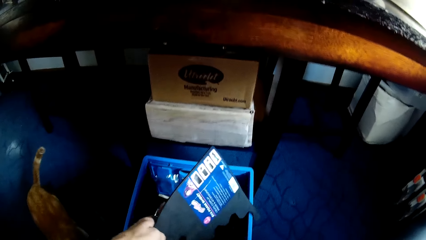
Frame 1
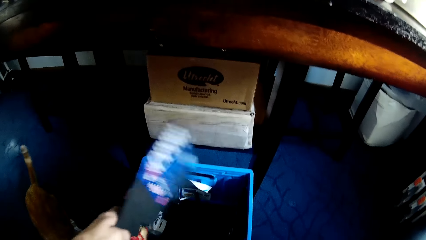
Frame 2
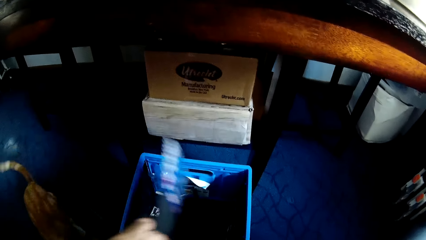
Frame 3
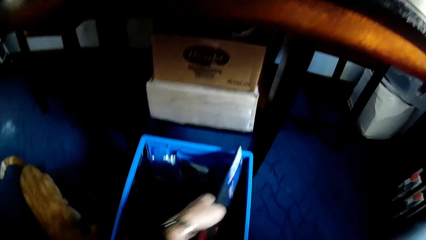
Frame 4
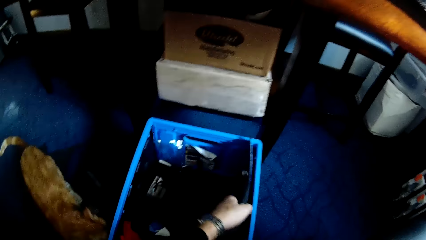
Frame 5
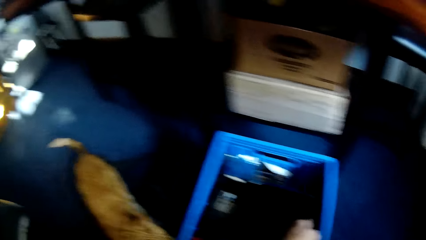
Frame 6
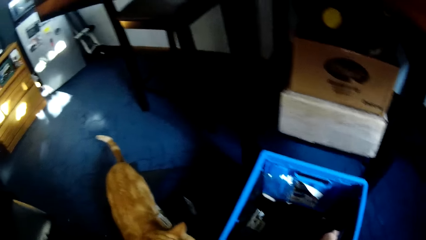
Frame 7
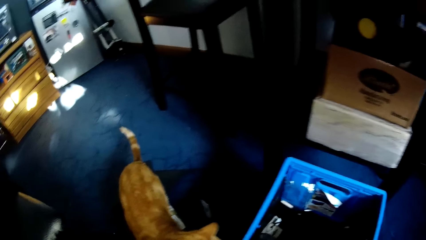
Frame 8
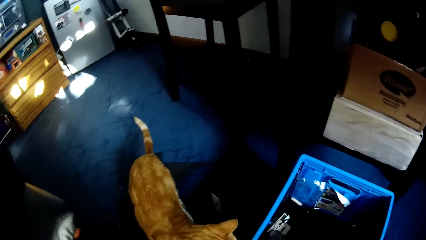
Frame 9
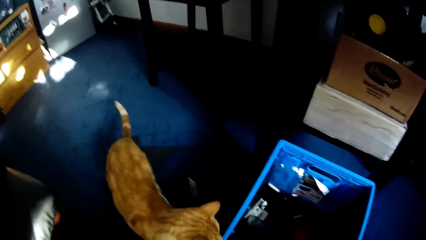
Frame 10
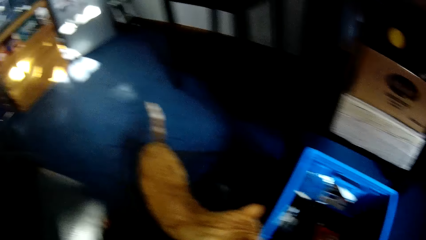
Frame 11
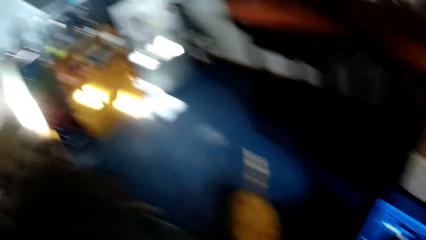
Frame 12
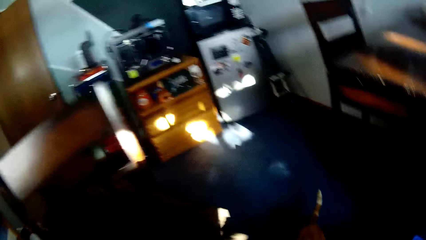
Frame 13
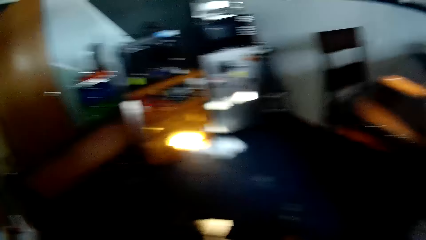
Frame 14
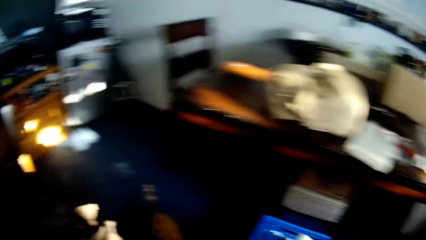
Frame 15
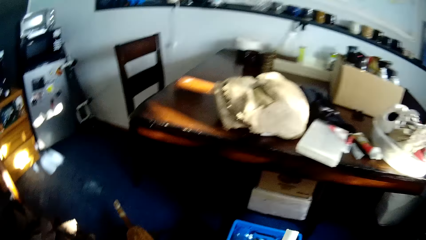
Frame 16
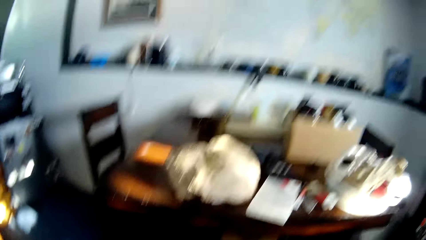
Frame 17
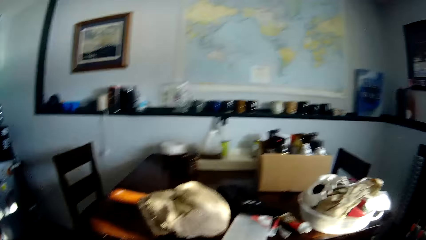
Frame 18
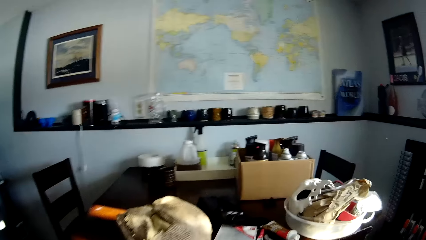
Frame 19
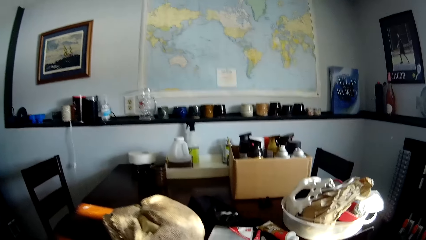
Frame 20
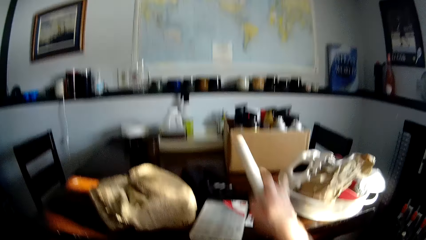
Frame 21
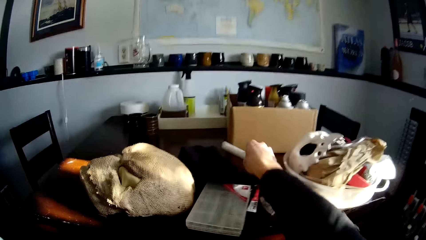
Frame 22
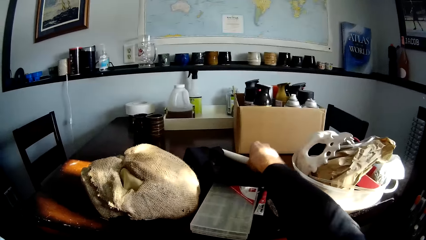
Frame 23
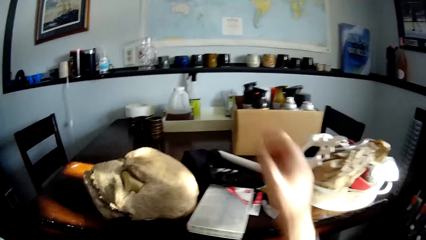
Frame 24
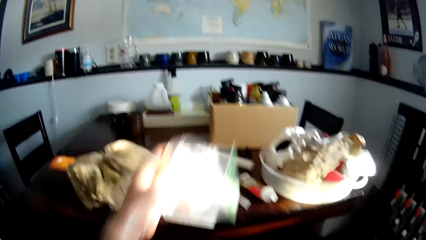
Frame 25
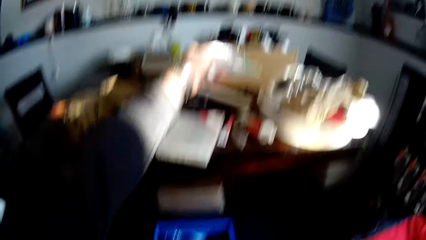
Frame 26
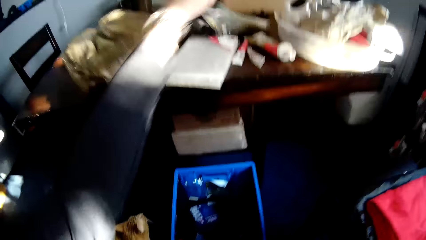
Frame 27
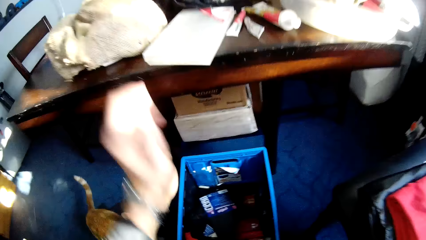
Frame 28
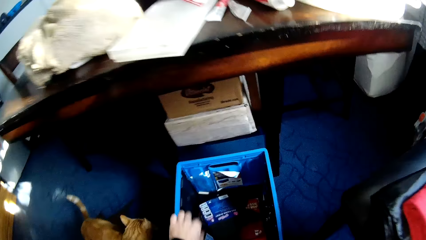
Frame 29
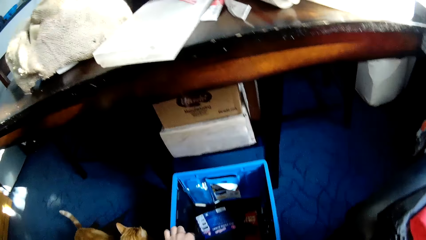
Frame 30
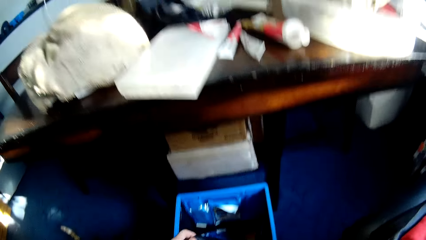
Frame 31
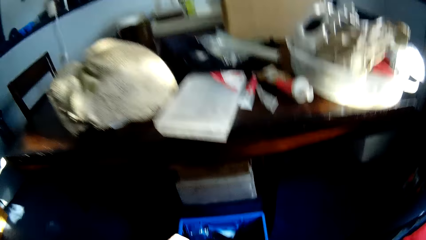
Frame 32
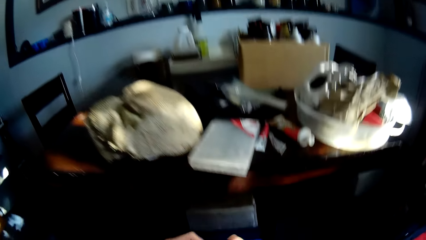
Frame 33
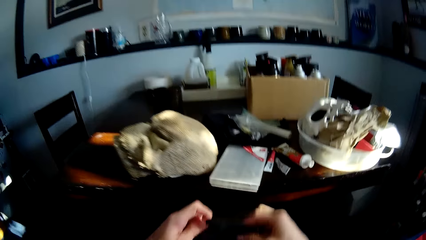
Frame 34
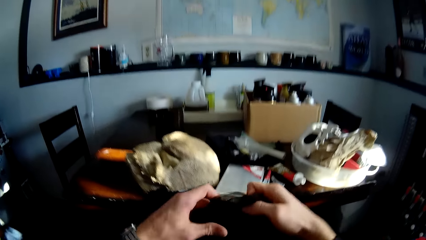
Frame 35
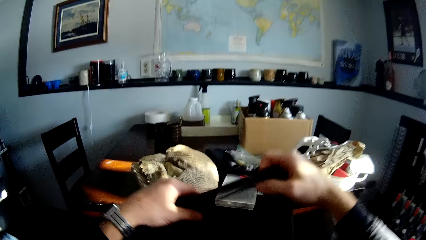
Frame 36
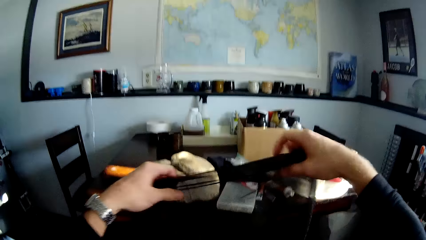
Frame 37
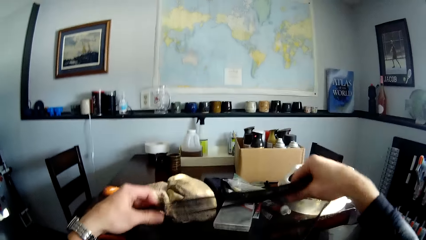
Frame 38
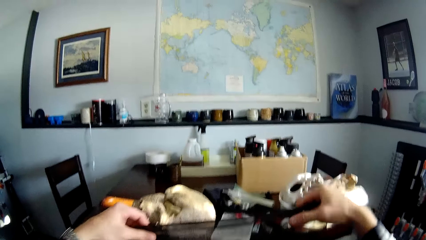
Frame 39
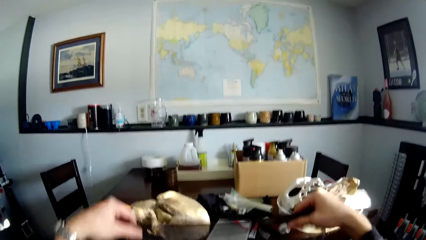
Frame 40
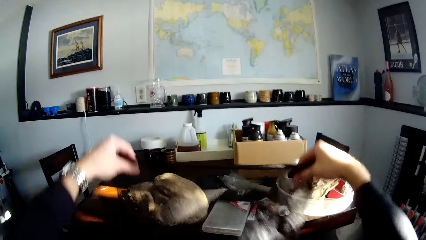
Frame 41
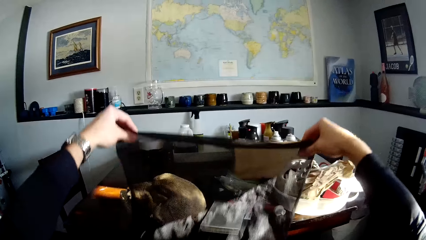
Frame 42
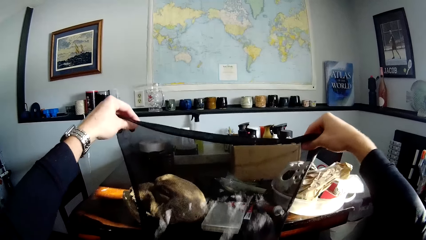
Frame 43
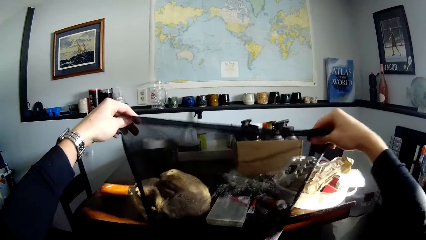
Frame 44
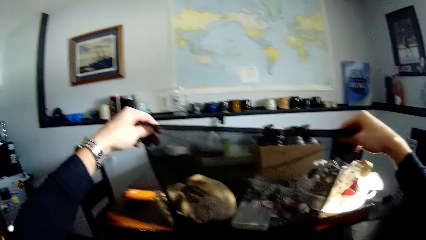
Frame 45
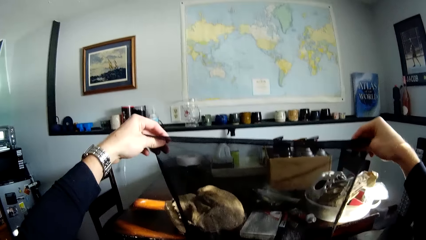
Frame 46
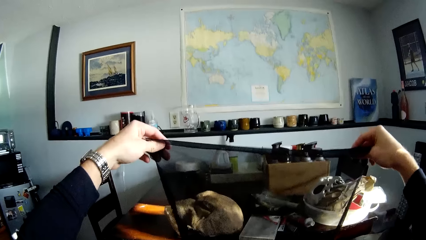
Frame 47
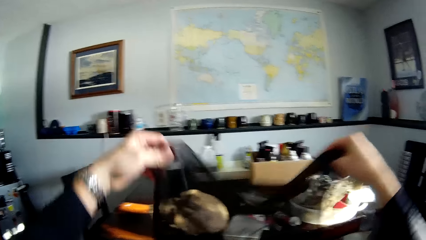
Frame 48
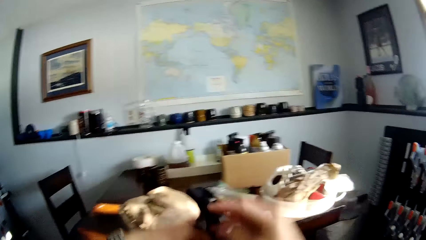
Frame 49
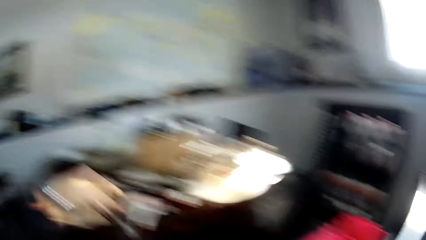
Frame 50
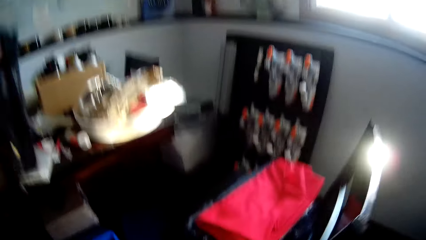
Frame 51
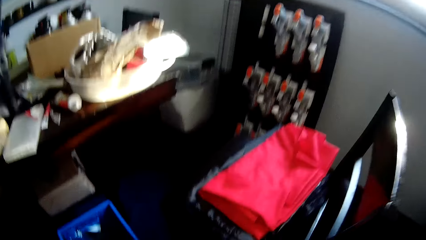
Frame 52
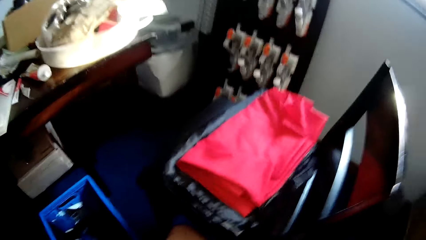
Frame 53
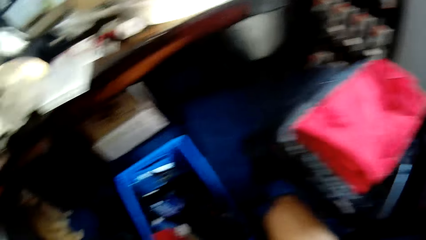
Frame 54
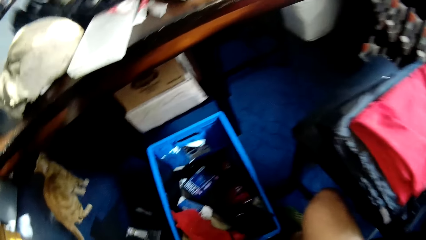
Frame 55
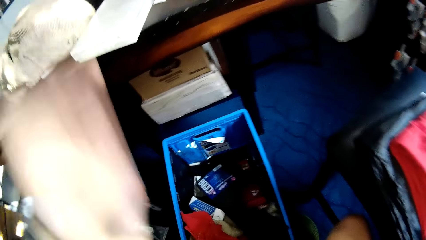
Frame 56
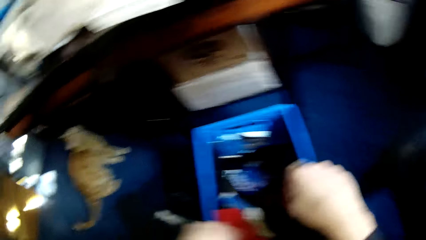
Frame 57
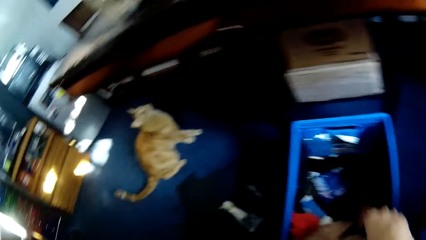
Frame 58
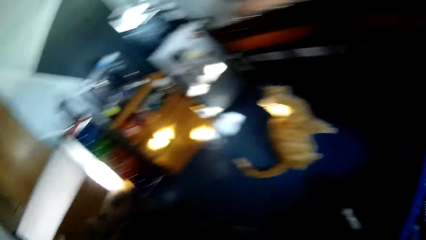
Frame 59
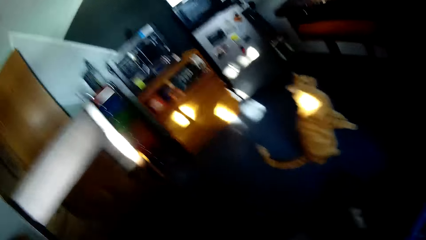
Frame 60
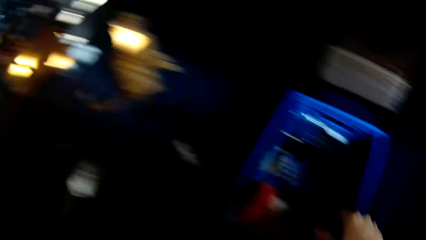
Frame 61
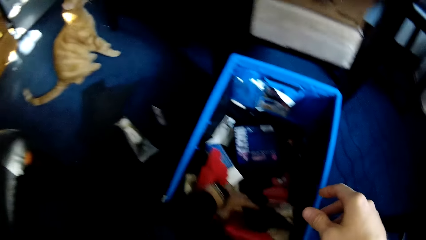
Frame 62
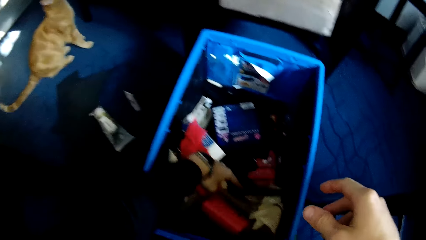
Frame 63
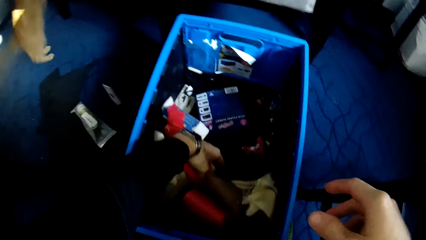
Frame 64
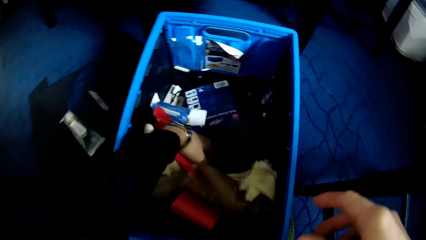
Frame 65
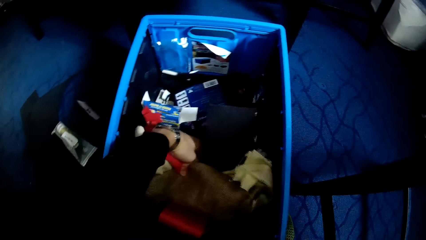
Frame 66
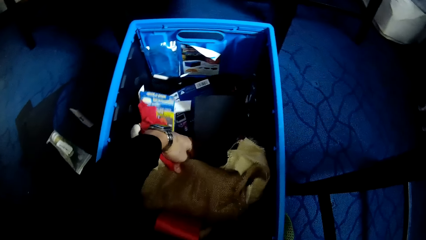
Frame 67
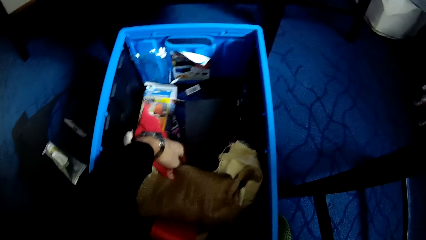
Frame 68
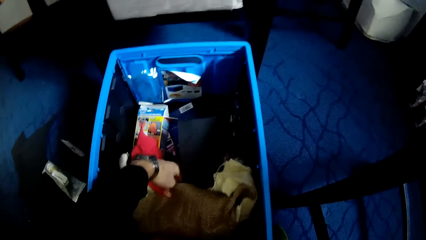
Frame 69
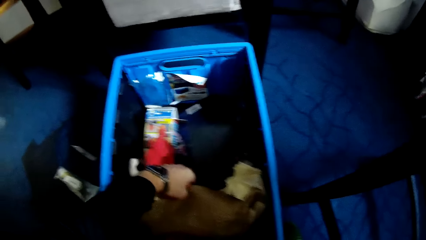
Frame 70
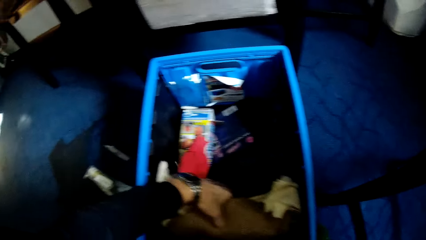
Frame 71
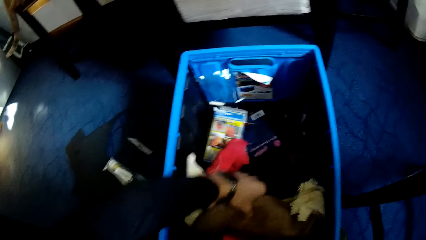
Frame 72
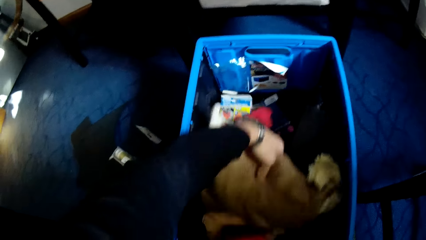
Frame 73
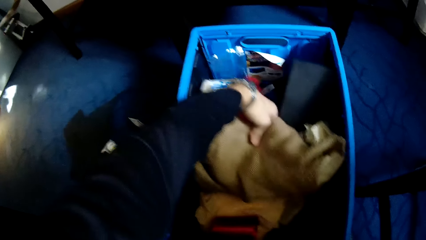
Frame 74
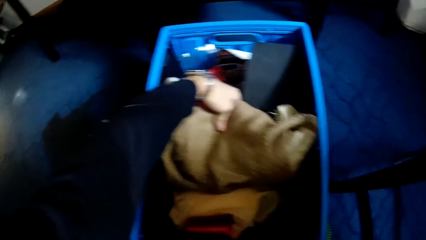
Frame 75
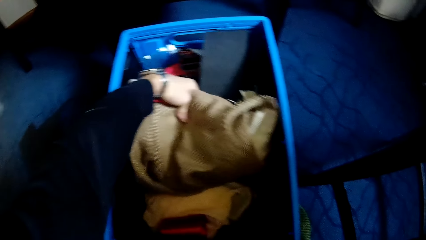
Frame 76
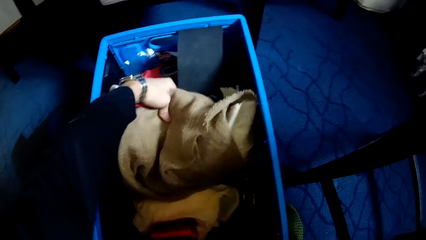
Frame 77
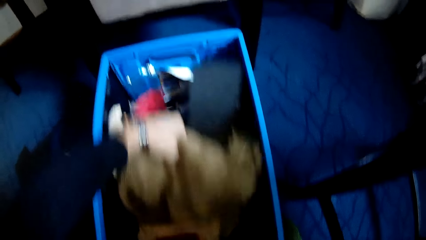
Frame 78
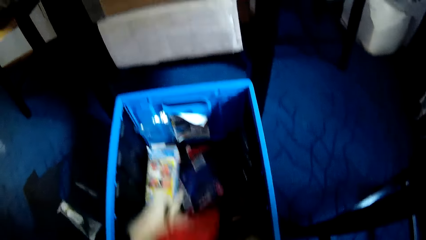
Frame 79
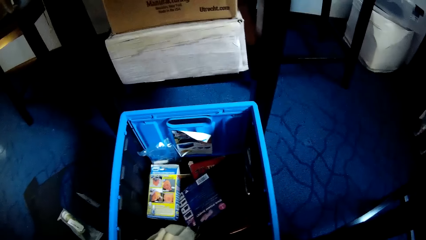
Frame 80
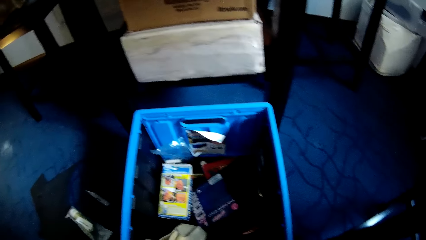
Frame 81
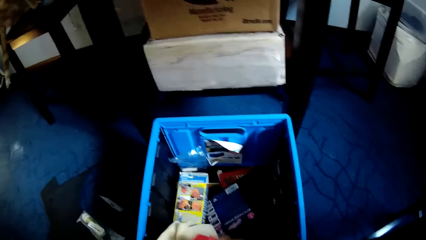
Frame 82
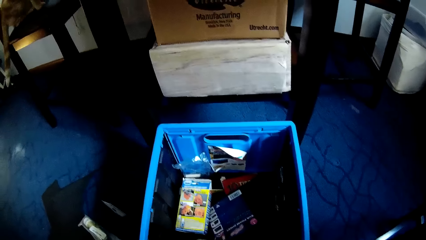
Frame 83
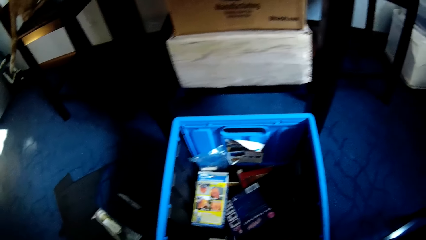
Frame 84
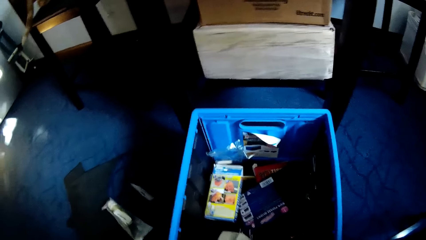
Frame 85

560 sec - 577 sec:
The camera wearer drops the paper in the blue container or bucket. They look around the room. They drop the white plastic on the table. They drop a plastic sachet bag on the table. They take a cloth from the blue container. They inspect the cloth. They throw the cloth on the table. They search the blue container. They look around the room.
